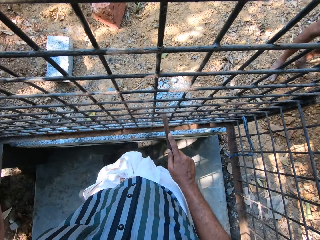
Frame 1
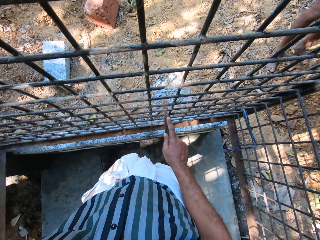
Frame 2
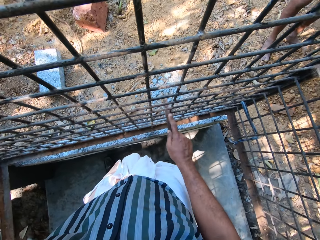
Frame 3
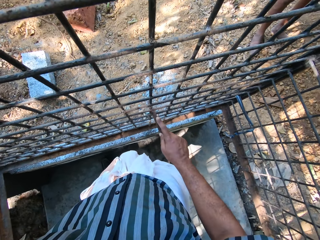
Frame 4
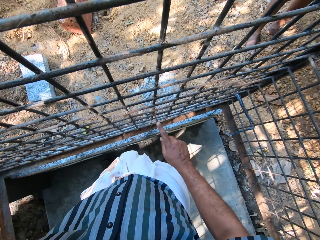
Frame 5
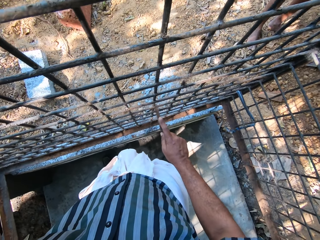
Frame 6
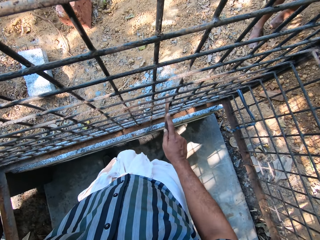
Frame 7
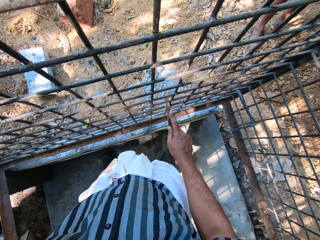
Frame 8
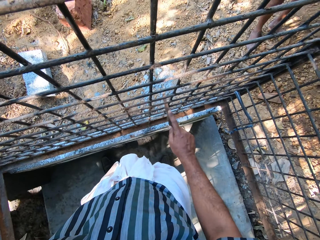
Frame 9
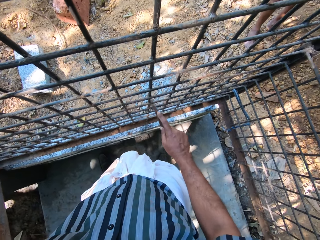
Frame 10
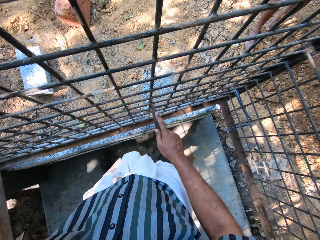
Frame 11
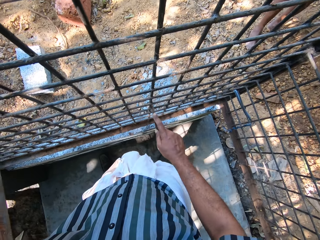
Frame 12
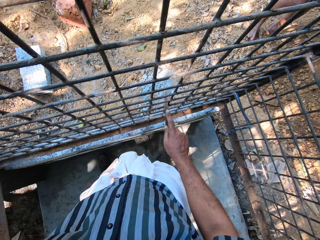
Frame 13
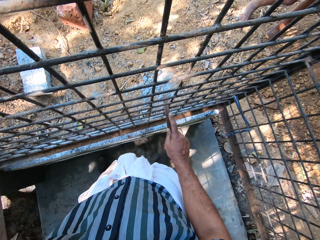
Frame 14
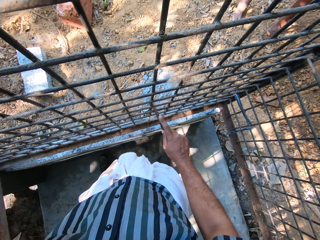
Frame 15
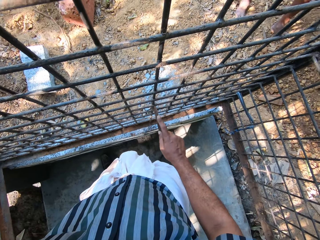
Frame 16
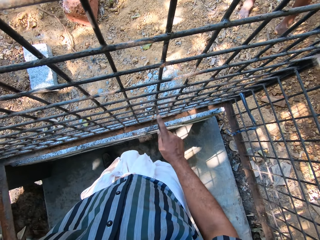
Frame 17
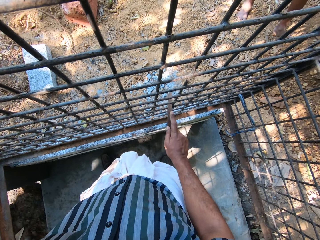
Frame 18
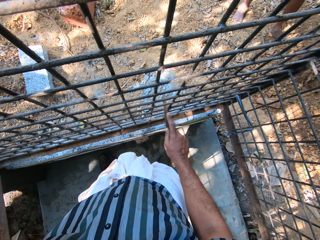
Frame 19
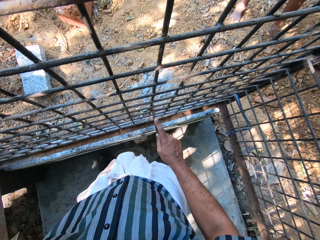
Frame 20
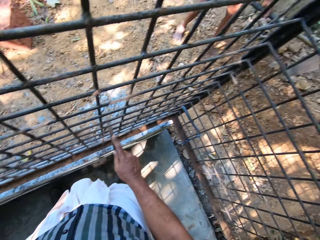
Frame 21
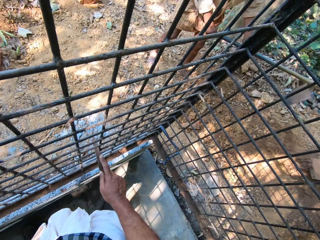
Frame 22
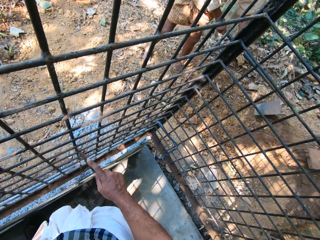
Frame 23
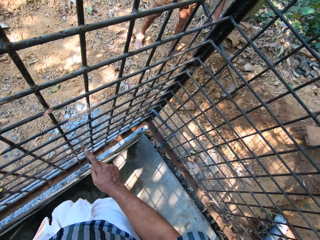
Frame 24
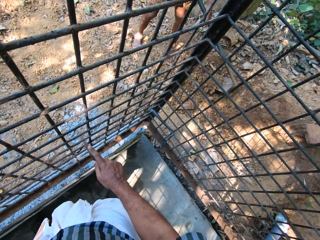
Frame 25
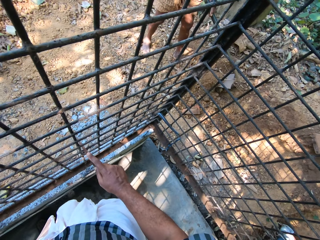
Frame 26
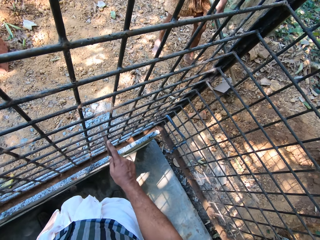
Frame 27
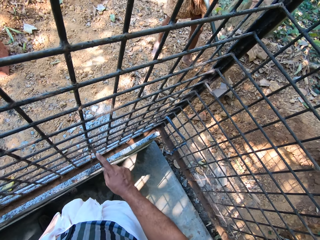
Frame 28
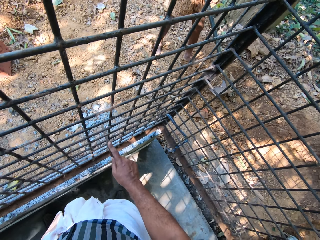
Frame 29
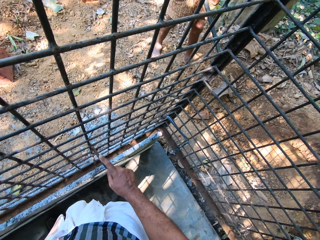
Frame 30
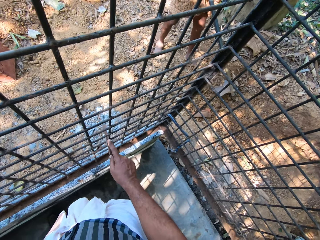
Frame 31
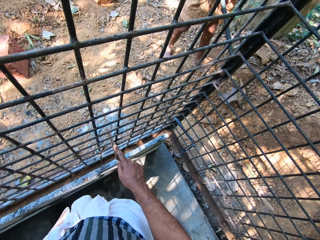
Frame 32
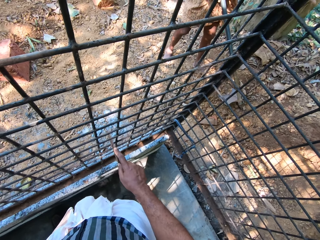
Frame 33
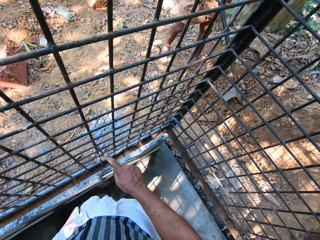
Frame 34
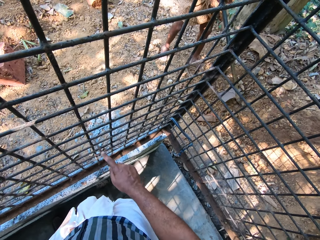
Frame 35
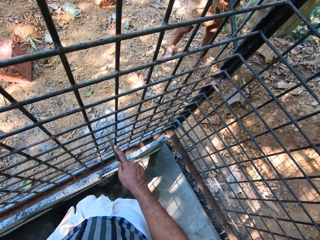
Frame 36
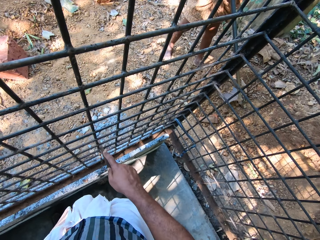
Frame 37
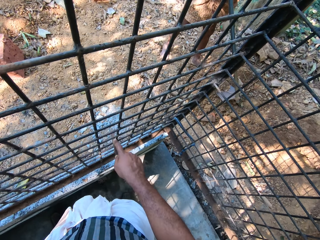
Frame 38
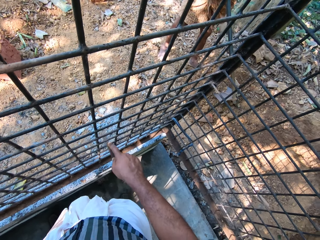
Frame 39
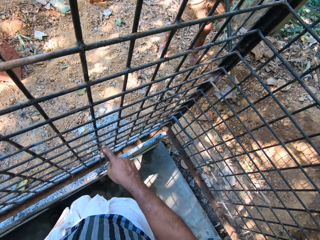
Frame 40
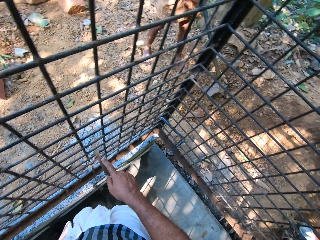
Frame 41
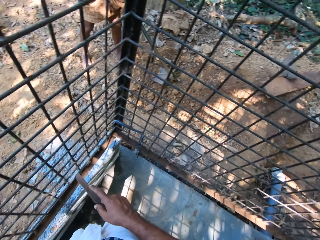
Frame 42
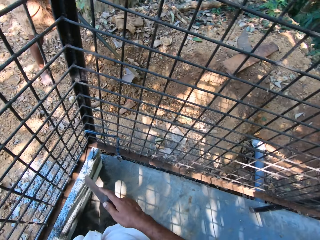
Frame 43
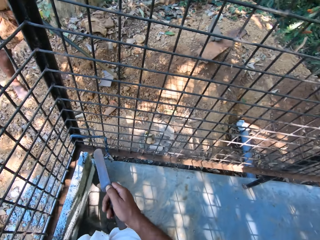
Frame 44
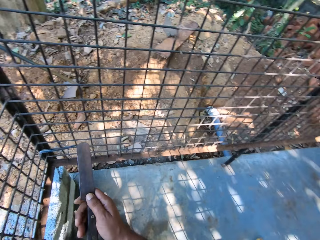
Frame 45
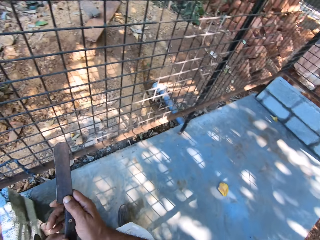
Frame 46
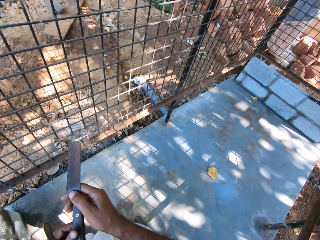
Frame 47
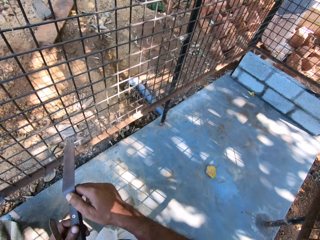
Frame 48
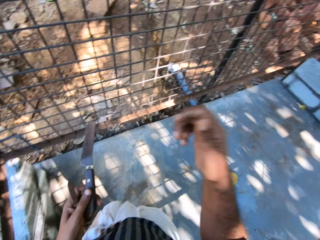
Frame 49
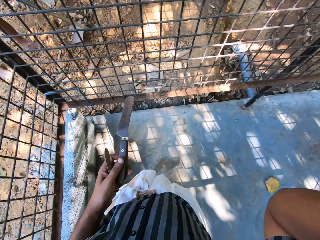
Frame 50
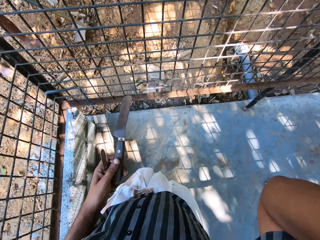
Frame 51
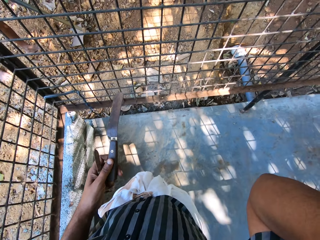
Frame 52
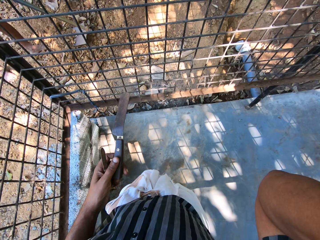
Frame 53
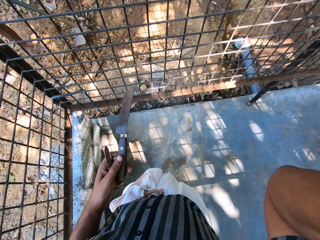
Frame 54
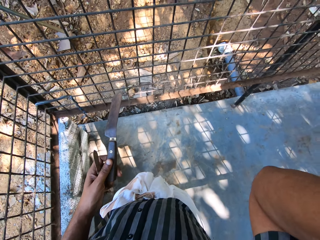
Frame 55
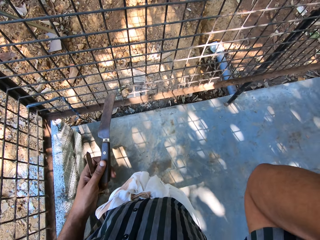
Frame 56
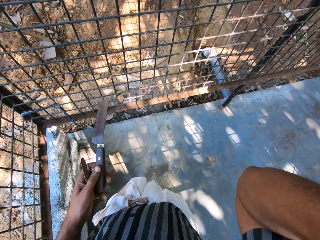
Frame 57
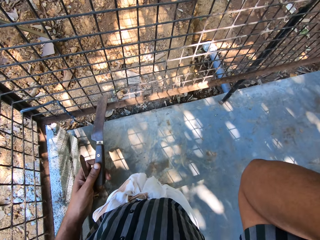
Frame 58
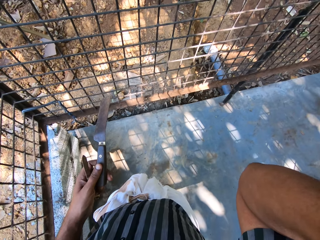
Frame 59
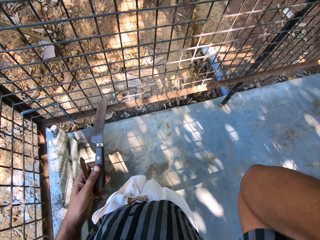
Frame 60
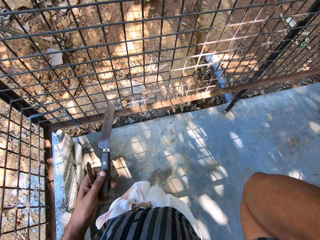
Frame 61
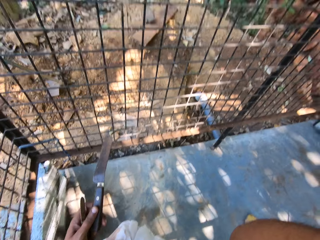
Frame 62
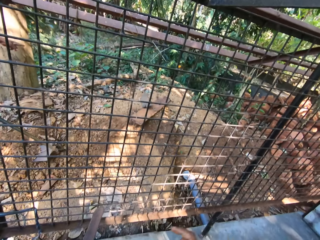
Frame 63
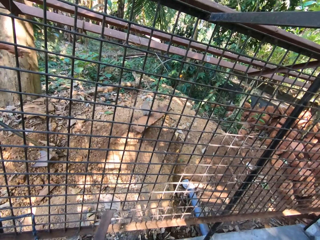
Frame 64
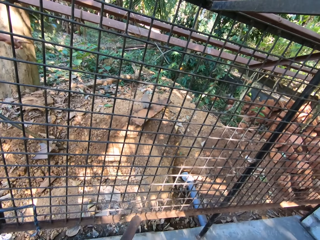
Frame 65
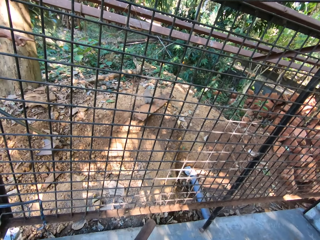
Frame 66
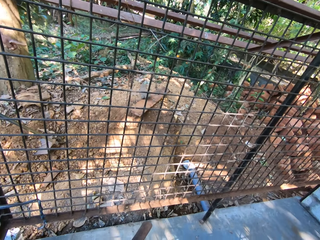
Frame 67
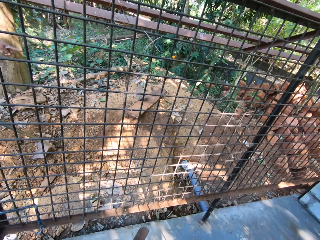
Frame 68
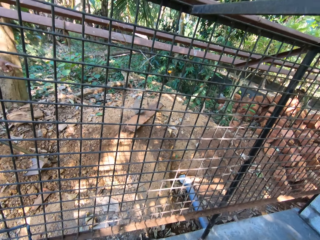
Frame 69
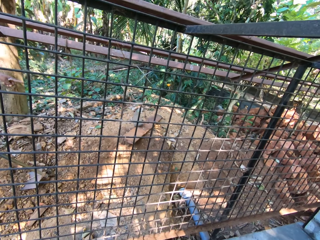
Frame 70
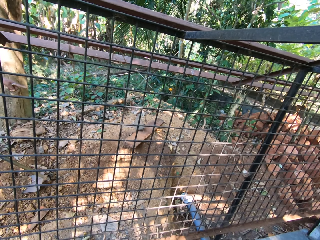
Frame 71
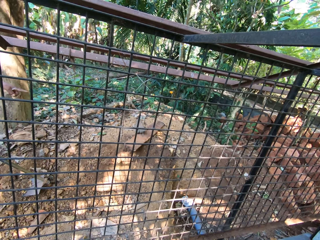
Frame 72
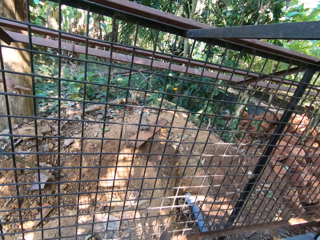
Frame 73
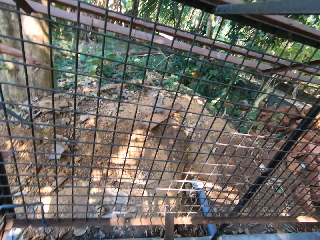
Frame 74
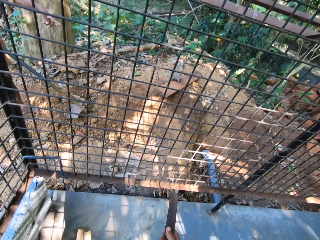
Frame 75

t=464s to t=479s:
The camera wearer passes the file from his right hand to his left hand. He scratches his face with his right hand. He adjusts his camera. He passes the file from his left hand to his right hand.

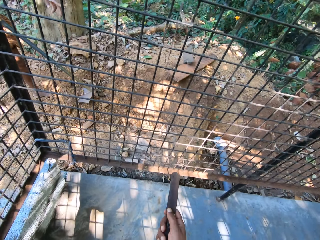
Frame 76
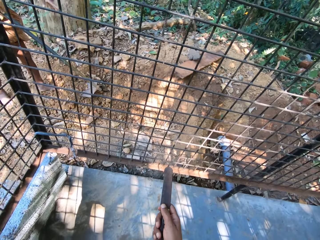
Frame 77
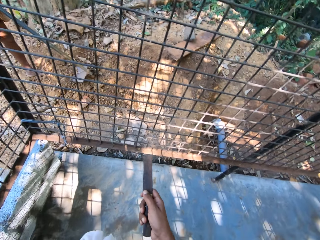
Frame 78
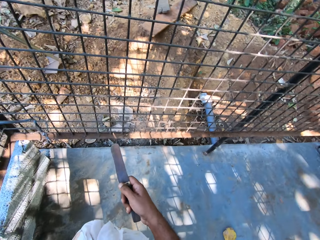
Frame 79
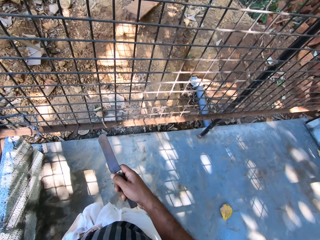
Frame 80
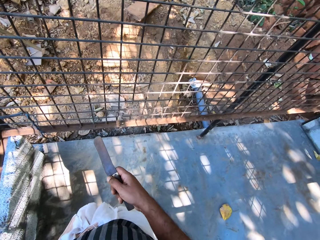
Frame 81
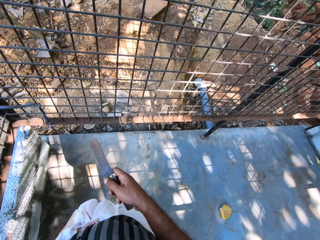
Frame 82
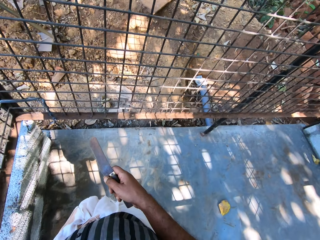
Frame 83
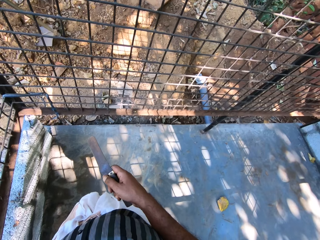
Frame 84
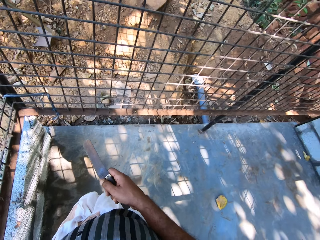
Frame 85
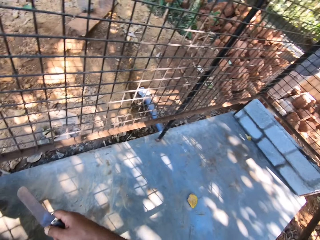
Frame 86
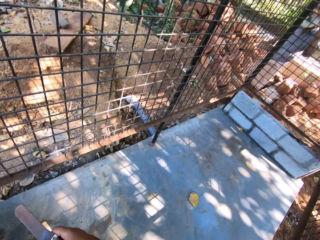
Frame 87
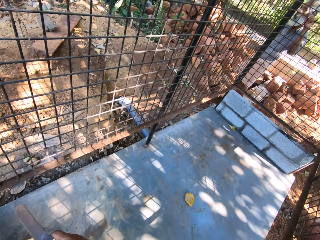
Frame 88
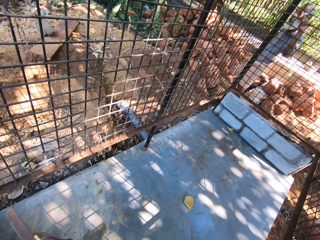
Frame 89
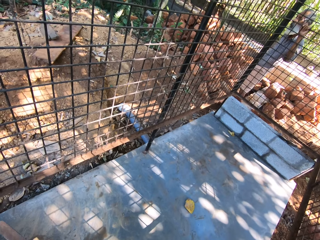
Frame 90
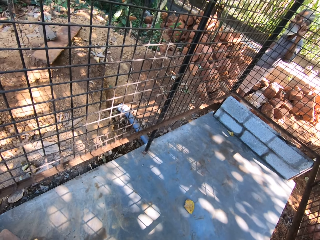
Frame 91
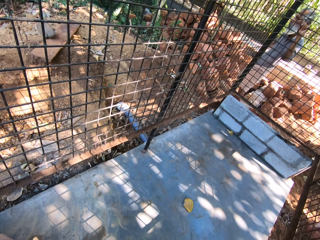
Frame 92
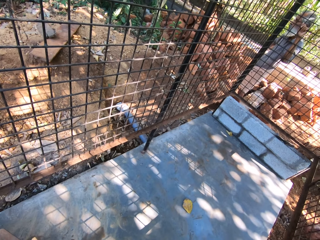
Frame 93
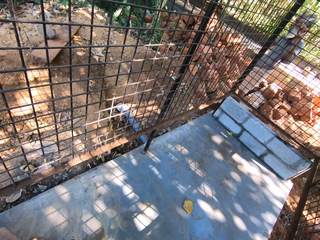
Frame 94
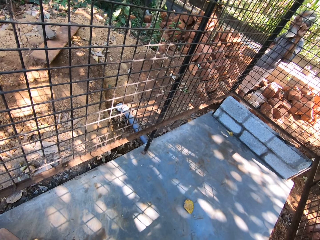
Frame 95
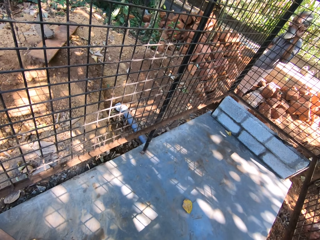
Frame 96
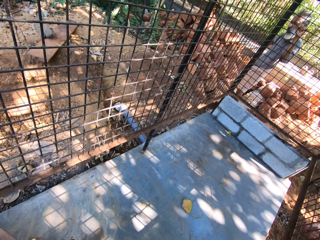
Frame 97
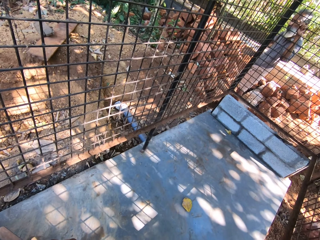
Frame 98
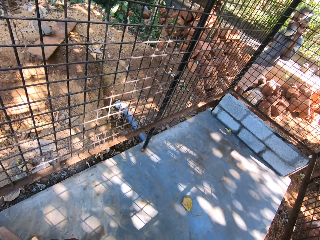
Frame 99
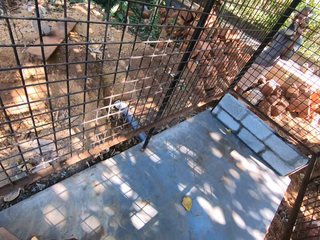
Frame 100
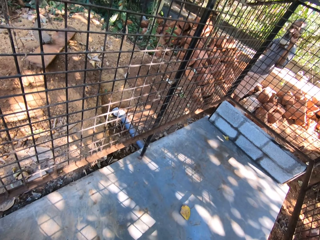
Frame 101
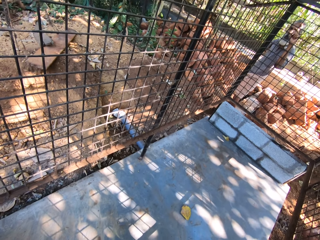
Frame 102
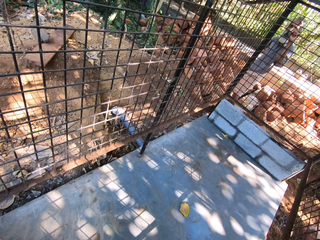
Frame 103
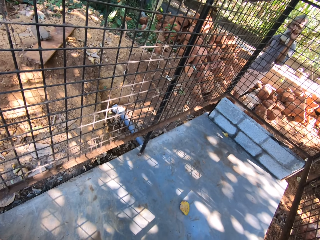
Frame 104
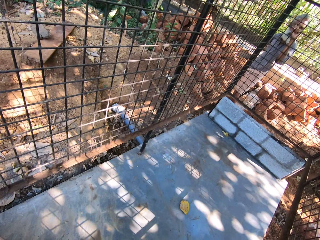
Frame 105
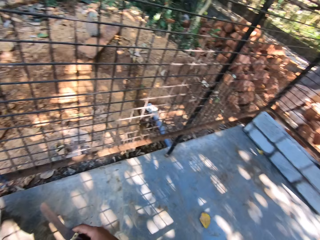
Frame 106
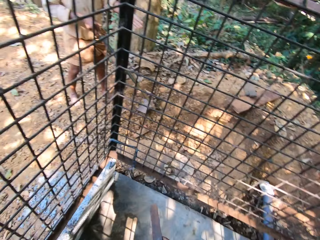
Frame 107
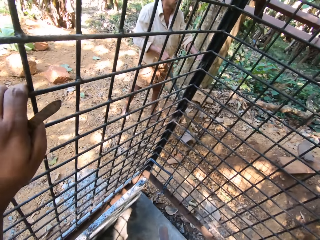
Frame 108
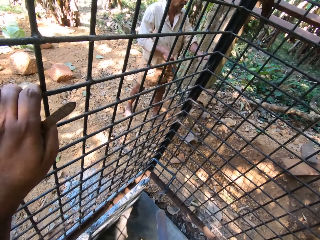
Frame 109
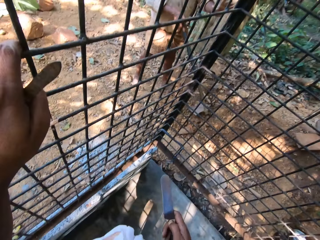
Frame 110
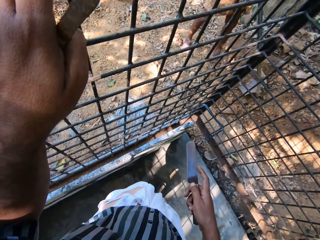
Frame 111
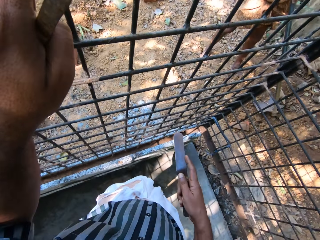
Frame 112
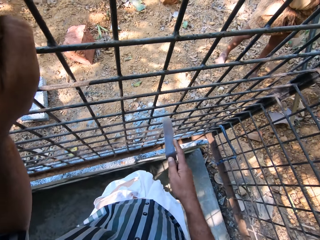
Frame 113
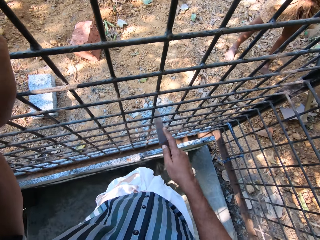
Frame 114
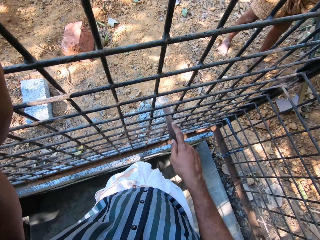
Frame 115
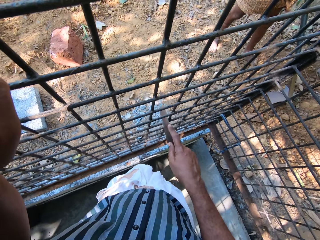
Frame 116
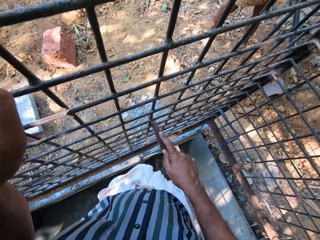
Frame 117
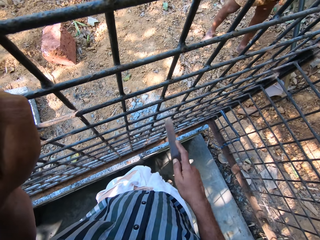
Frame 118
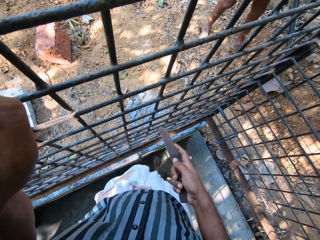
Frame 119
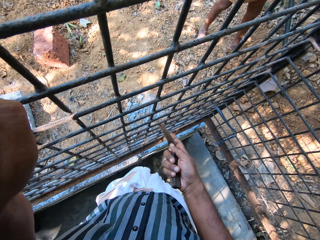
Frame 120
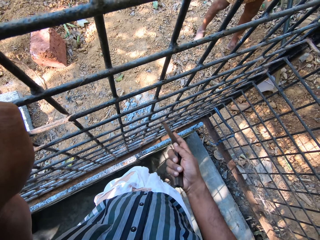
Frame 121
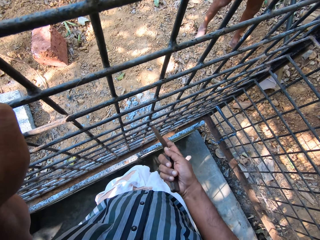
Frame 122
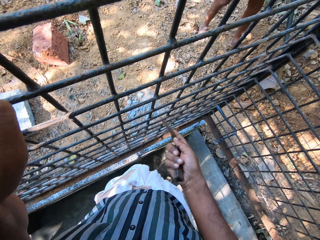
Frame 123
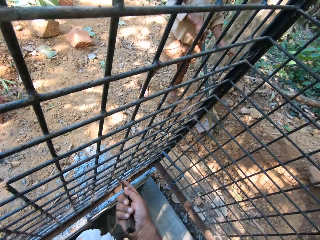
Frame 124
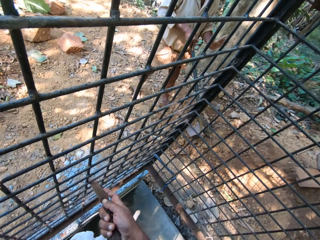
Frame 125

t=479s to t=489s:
The camera wearer interacts with the man. The man holds the hoe with his right hand. The camera wearer holds the metal cage with his left hand. He files the metal cage with the file in his right hand.
